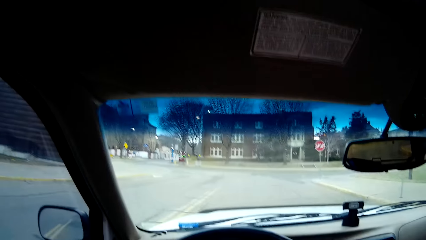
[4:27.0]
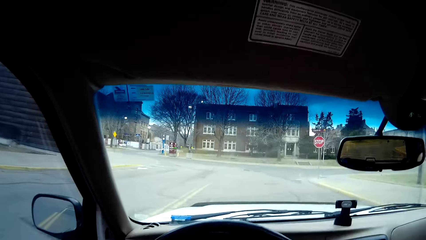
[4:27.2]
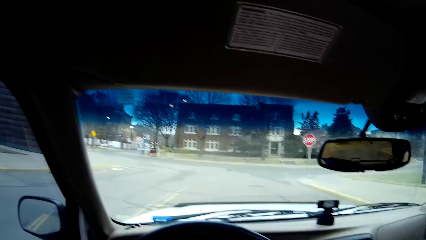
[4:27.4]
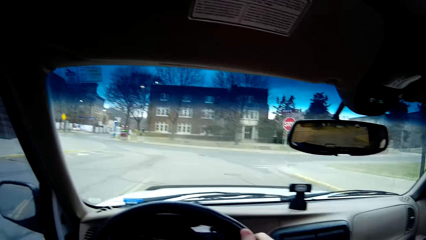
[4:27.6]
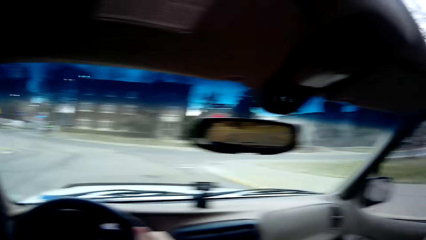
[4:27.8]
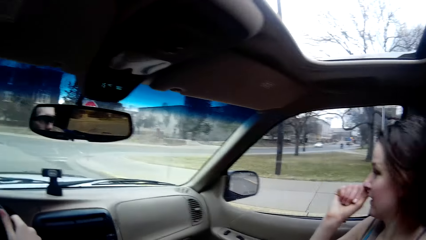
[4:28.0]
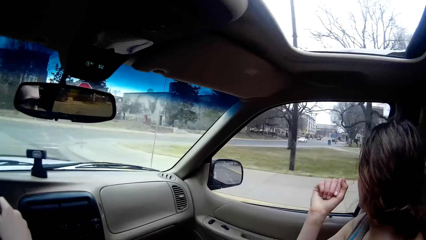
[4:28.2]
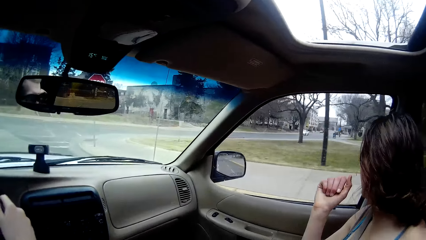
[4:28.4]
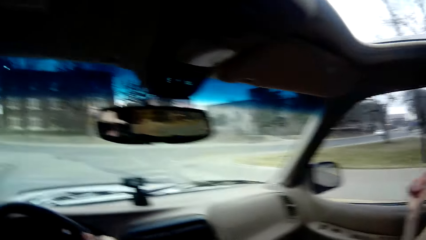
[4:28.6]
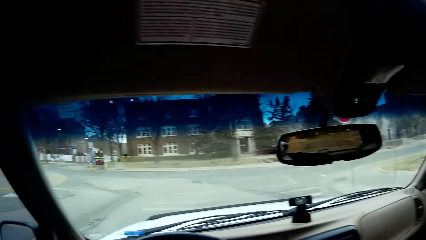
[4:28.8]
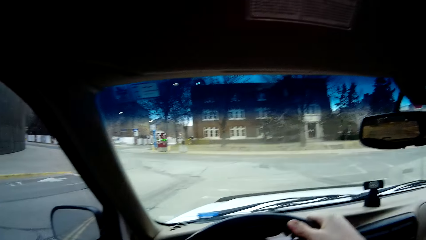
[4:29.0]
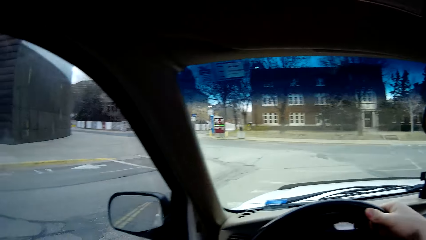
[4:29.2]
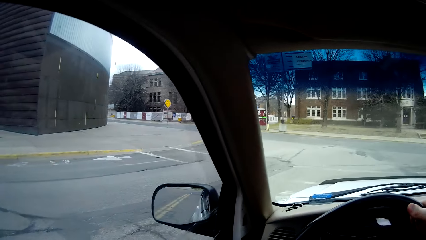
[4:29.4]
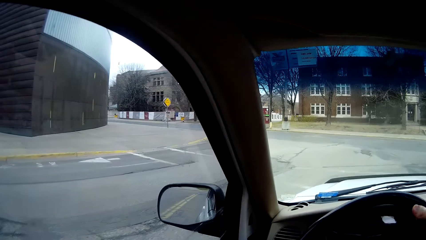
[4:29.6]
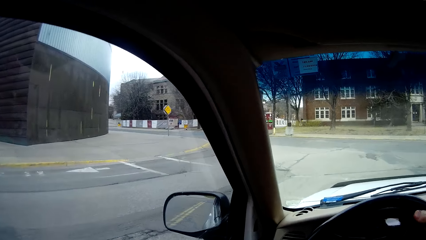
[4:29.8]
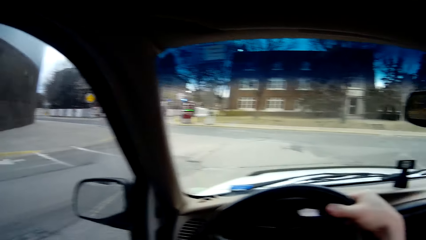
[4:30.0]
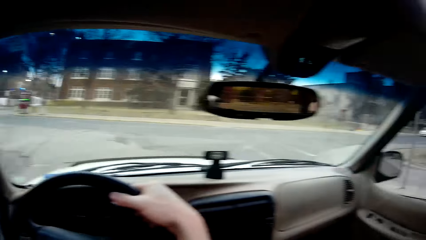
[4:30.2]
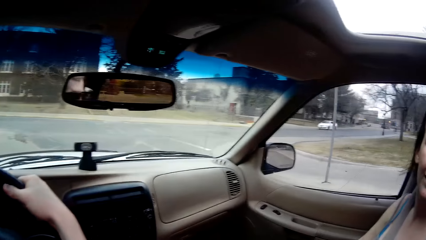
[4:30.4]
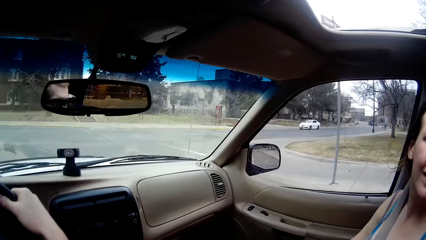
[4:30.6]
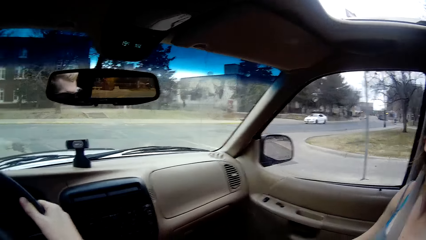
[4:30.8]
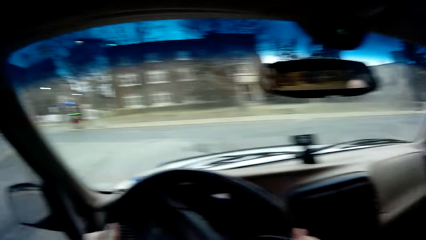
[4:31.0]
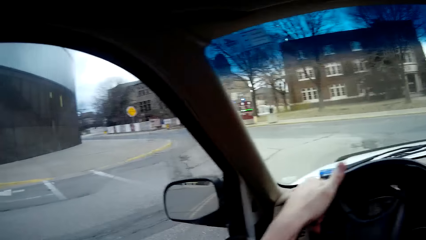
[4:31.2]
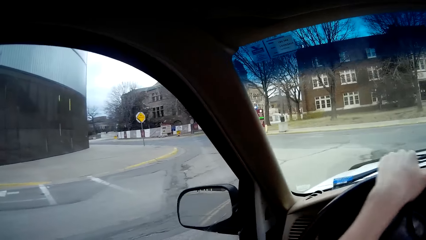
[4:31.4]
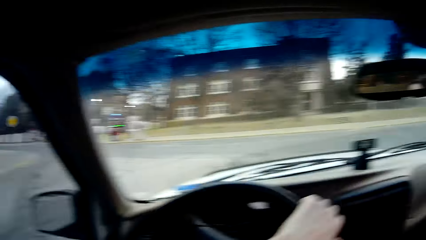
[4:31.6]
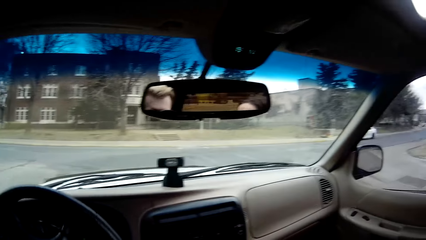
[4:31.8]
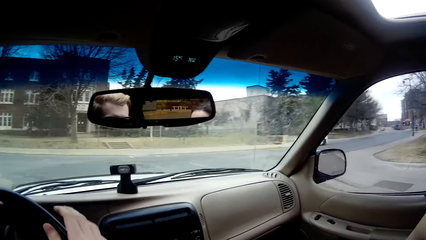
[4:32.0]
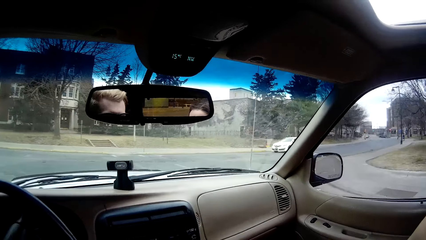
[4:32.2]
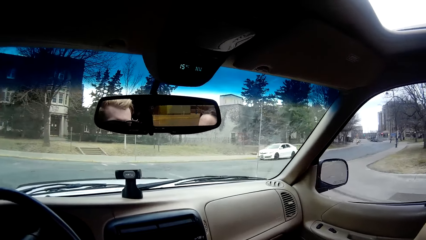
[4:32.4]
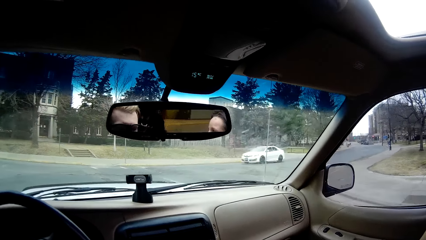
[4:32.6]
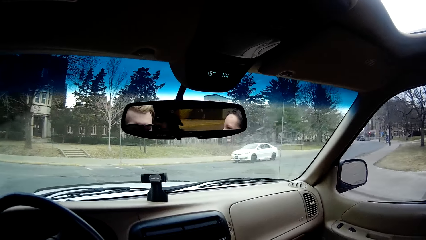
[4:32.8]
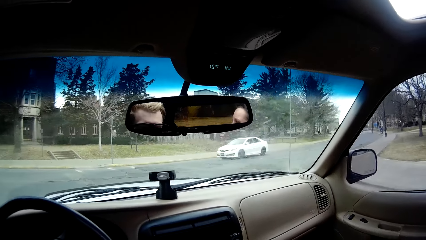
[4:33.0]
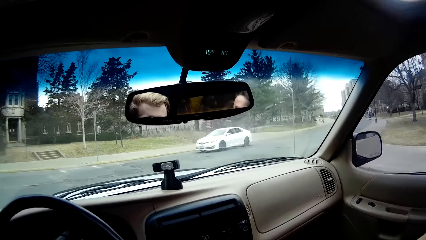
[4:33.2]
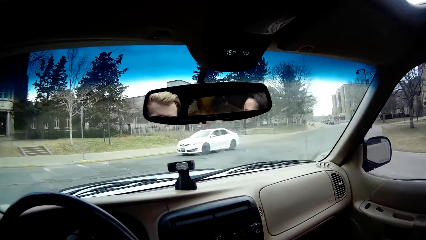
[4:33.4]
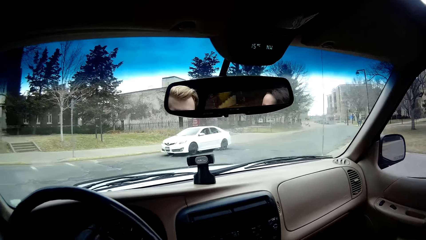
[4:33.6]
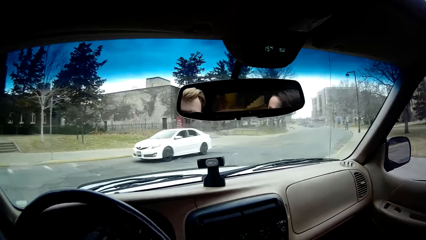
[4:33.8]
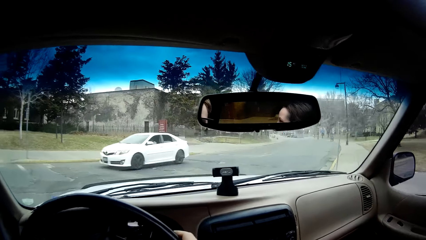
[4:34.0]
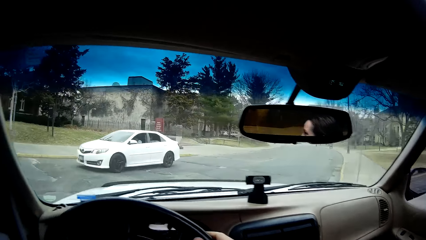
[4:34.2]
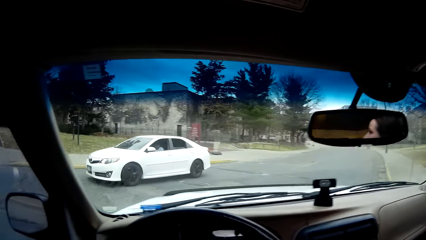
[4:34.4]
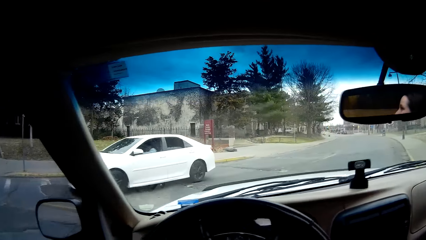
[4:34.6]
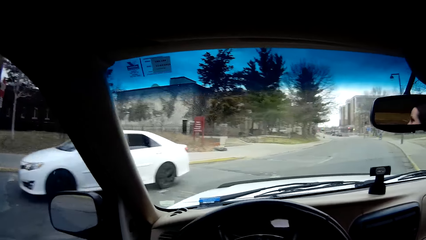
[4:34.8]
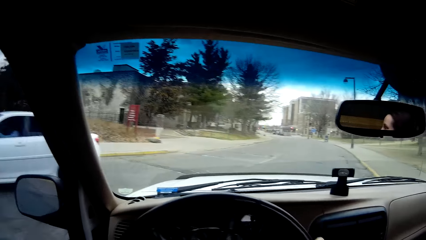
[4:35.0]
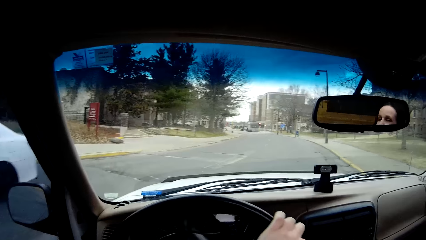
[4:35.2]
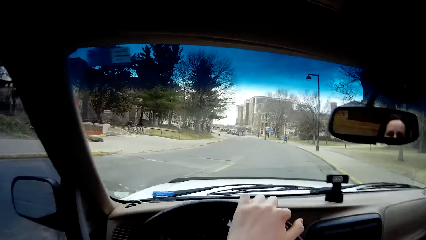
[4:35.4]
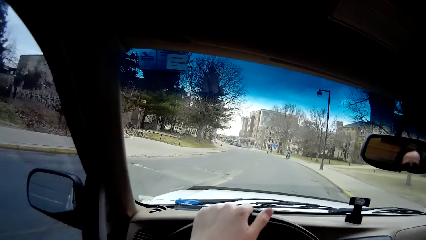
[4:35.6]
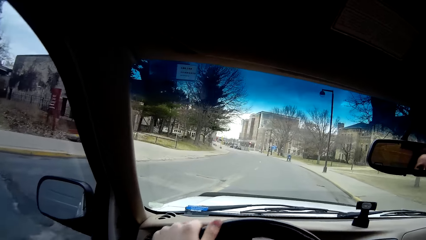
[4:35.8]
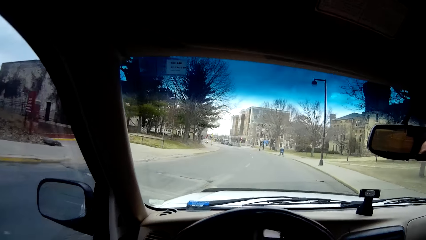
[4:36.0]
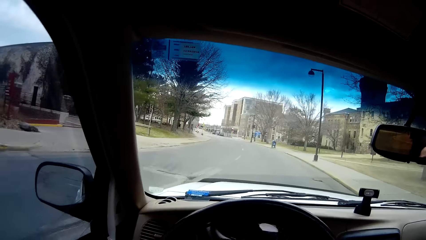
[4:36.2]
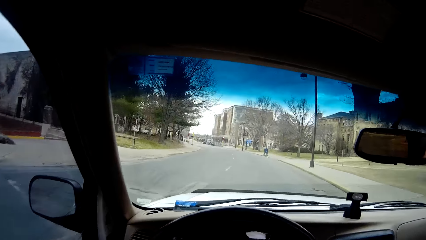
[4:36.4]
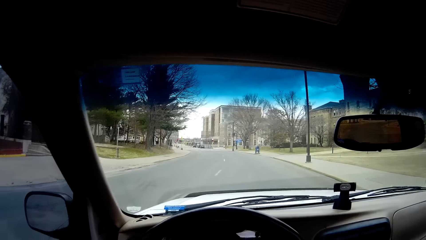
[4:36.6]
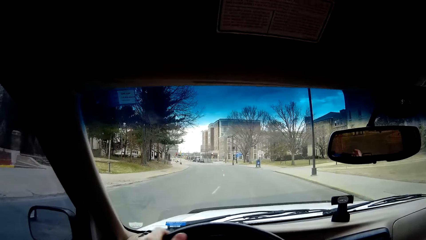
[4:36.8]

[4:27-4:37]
A woman looks outside. The camera wearer takes a right turn and drives the car. They turn left. A white car drives past them. They drive.

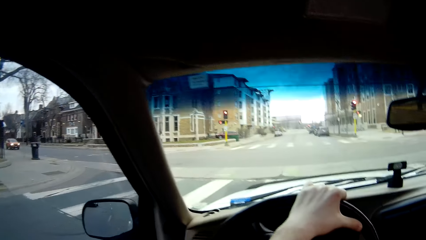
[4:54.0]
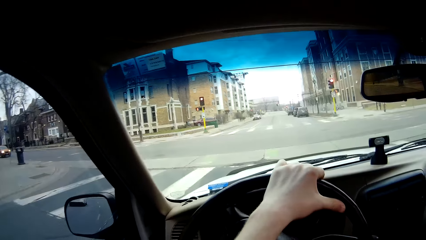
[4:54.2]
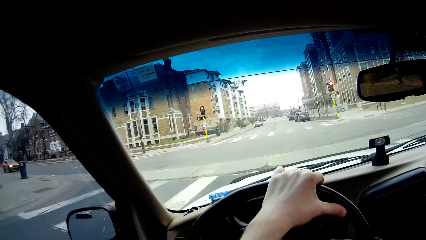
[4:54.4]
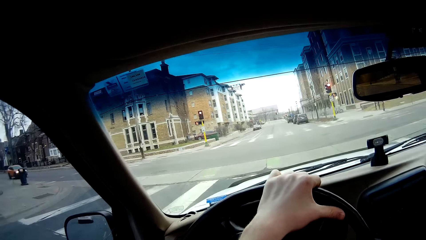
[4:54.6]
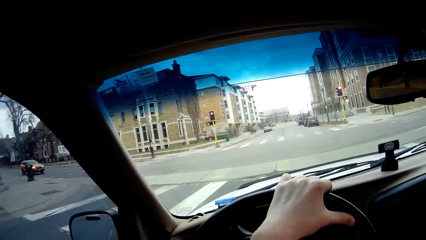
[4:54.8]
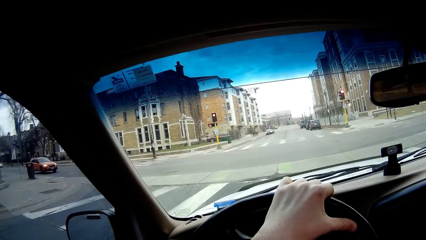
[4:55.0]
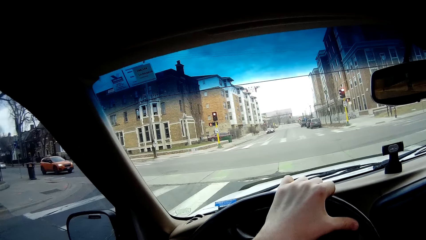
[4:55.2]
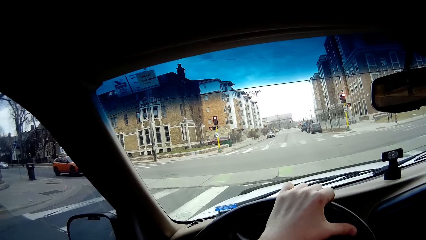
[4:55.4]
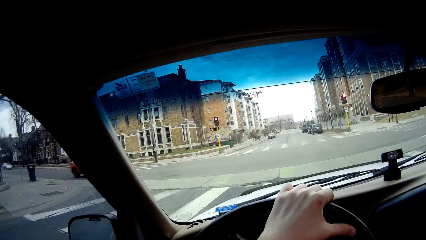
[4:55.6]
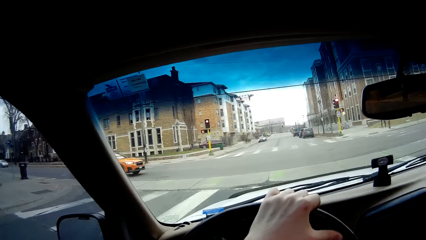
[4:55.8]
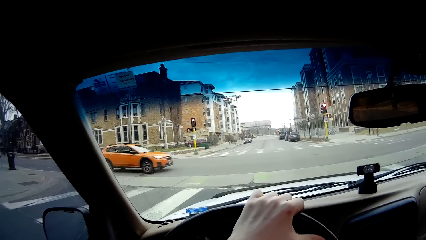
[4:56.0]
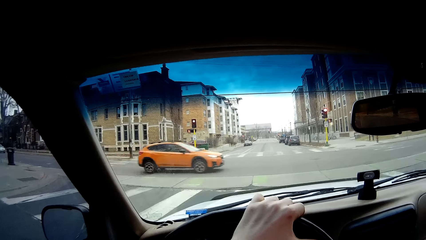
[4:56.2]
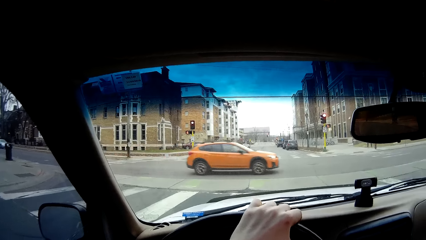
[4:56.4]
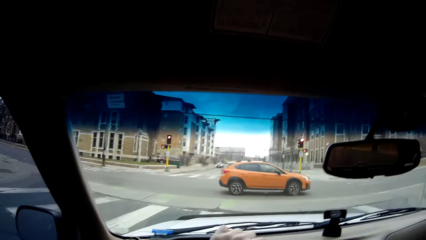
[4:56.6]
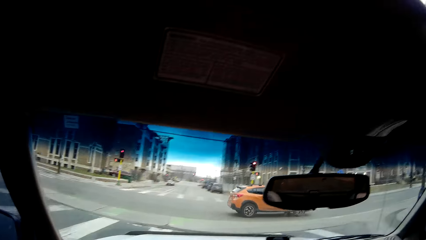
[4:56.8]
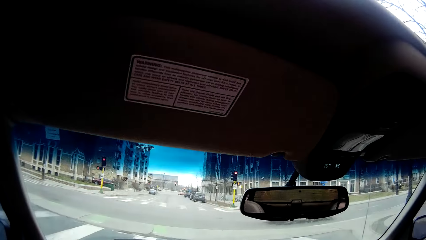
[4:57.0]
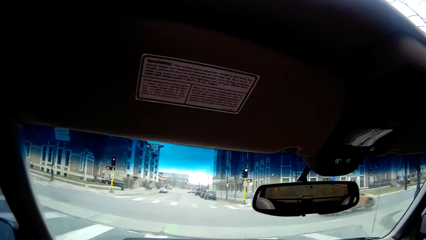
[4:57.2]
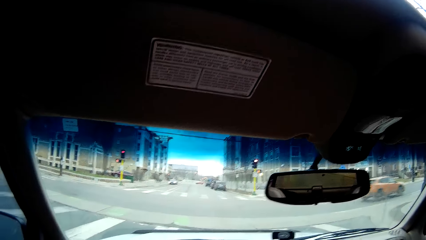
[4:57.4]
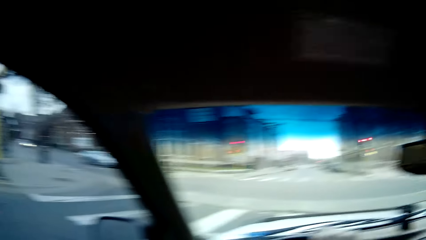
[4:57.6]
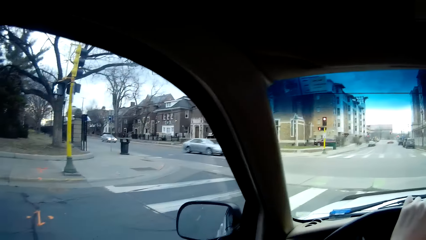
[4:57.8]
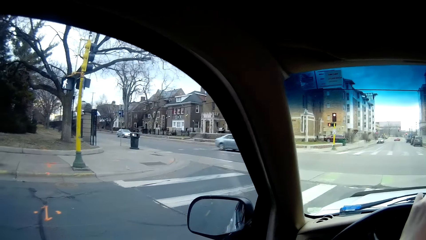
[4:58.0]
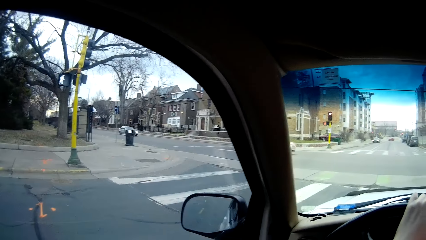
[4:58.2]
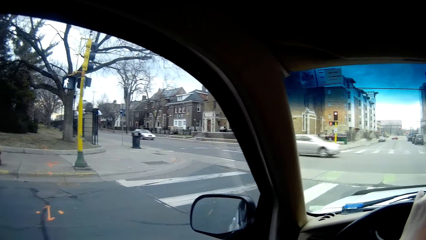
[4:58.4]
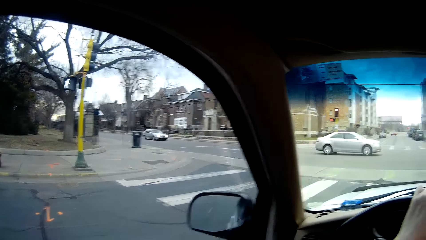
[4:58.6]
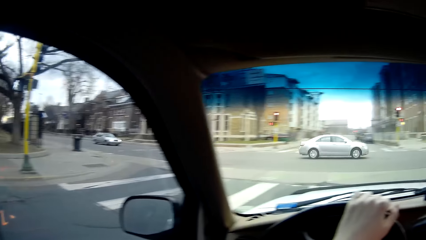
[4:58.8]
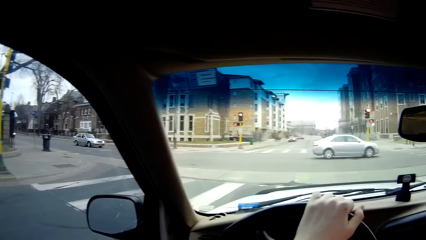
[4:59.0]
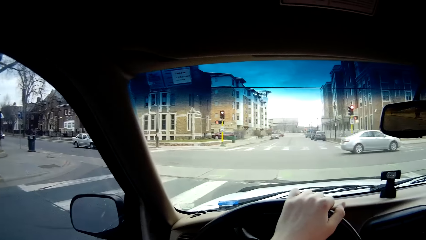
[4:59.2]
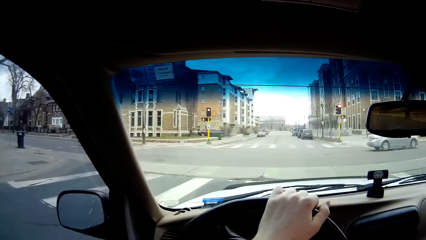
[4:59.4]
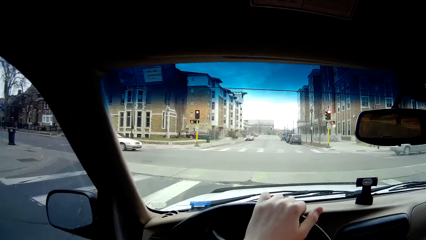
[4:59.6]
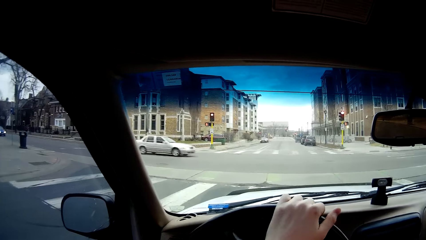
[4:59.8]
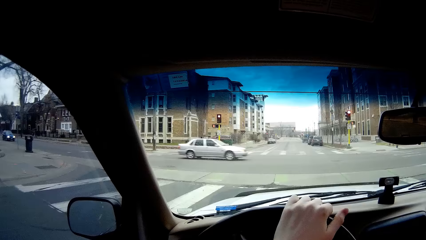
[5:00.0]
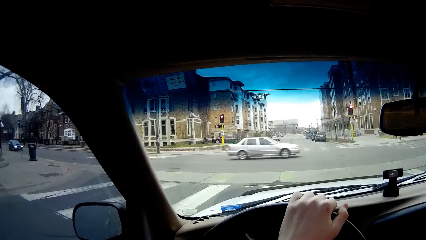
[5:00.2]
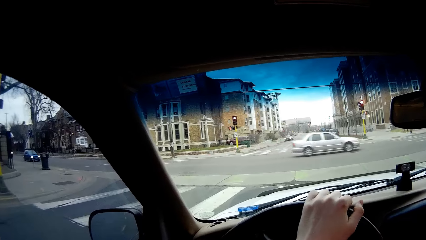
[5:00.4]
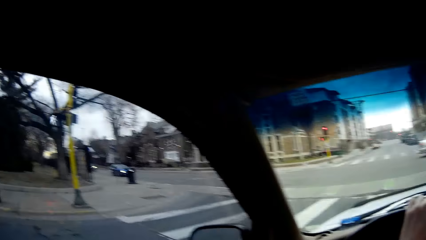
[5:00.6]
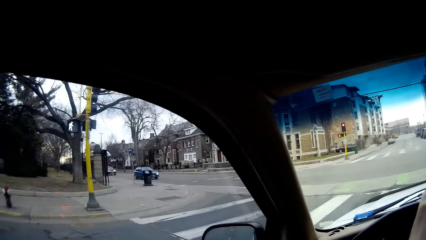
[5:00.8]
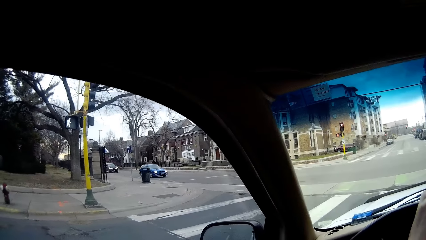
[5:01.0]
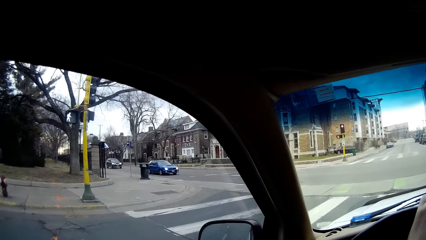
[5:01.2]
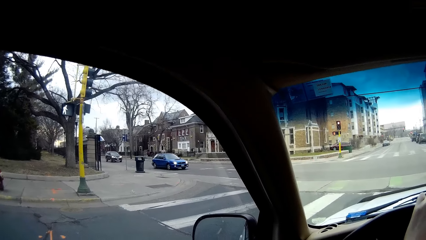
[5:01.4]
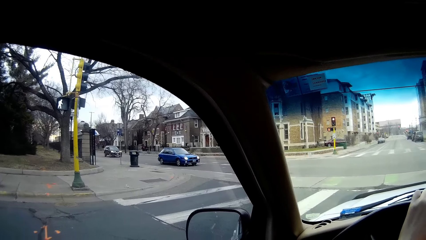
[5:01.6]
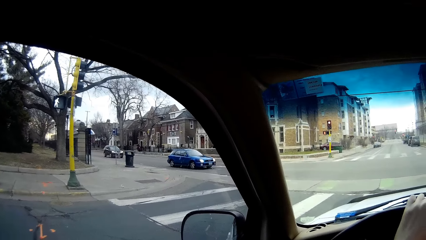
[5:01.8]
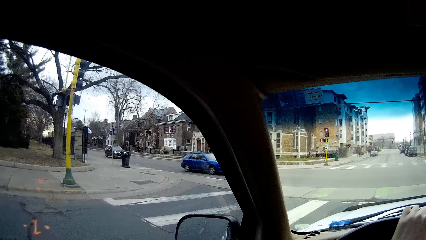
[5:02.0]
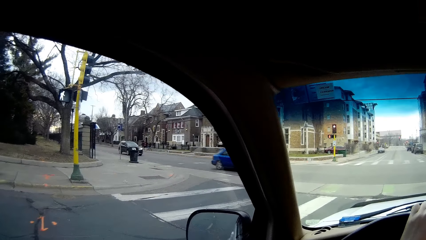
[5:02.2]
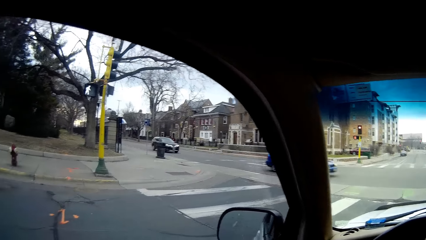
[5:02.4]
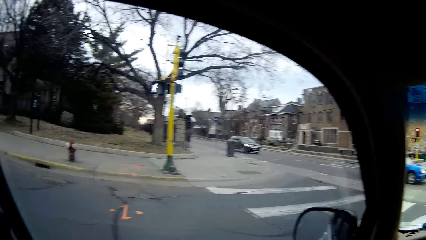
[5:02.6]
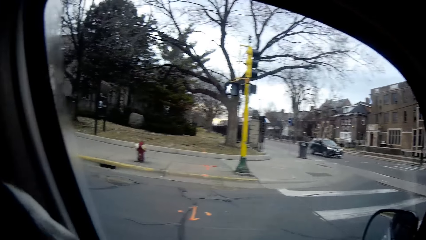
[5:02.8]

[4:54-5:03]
The camera wearer looks at the road and holds the steering. They look at the traffic light. An orange car drives past them. A white car drives past them. Another white car drives past them.
